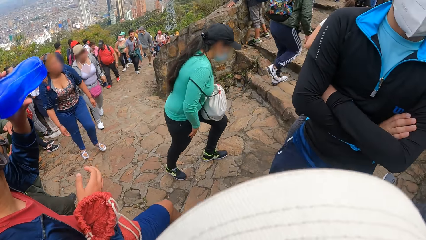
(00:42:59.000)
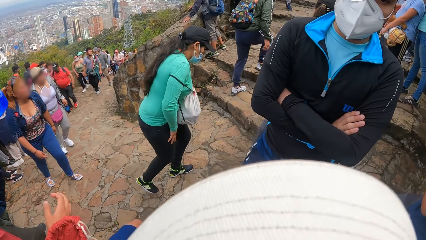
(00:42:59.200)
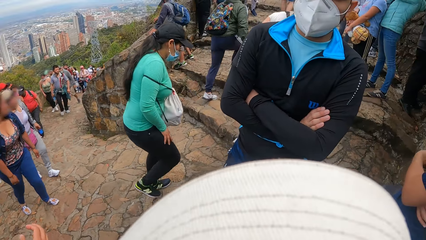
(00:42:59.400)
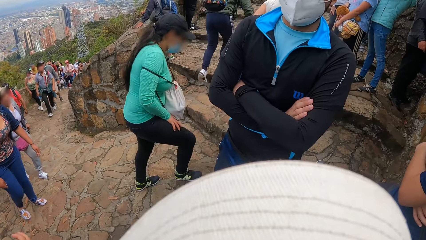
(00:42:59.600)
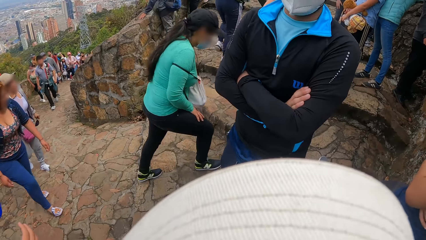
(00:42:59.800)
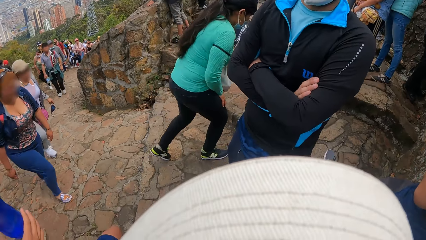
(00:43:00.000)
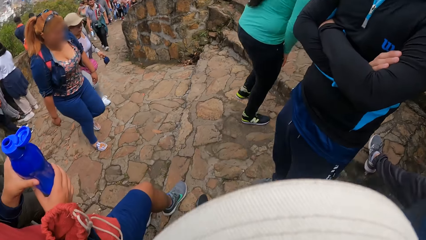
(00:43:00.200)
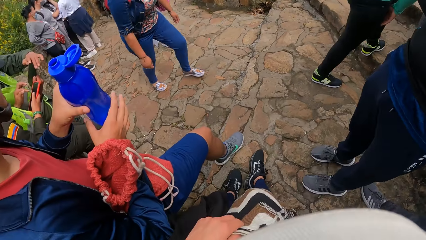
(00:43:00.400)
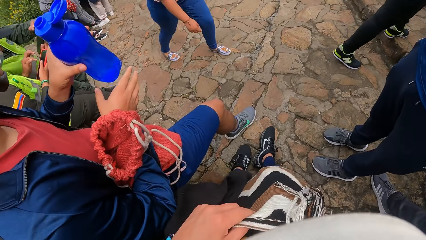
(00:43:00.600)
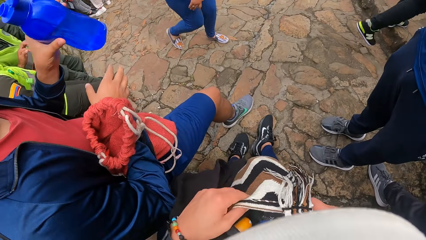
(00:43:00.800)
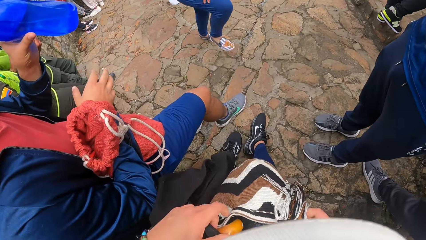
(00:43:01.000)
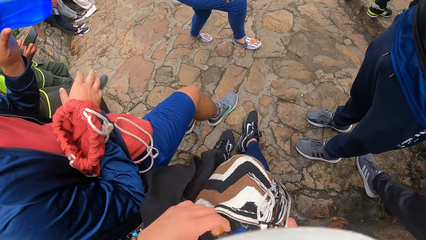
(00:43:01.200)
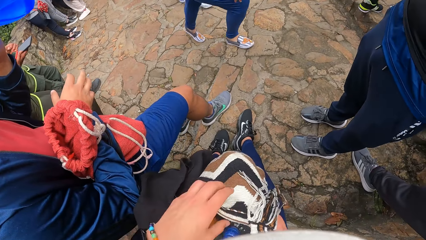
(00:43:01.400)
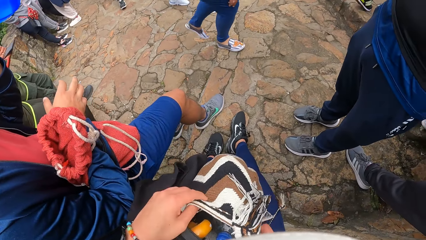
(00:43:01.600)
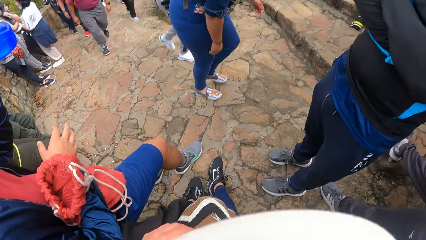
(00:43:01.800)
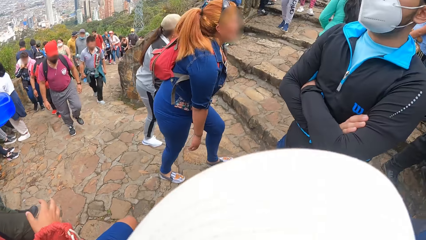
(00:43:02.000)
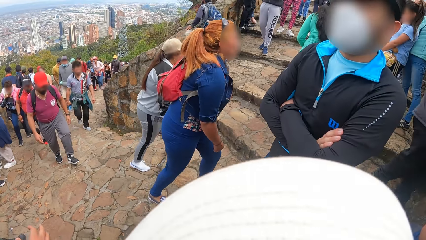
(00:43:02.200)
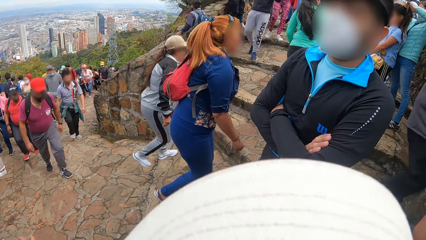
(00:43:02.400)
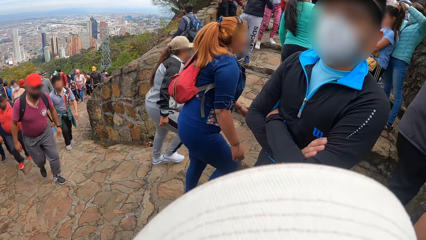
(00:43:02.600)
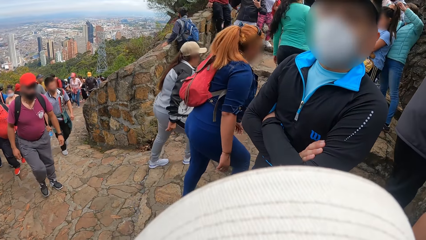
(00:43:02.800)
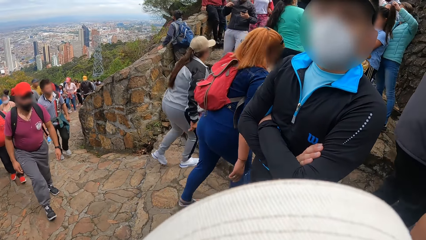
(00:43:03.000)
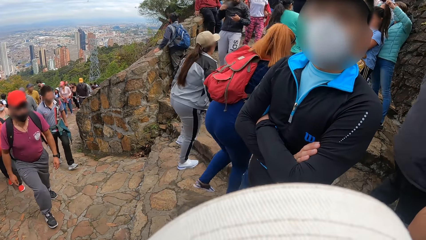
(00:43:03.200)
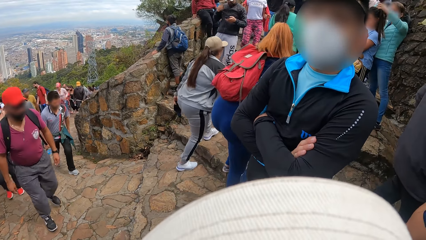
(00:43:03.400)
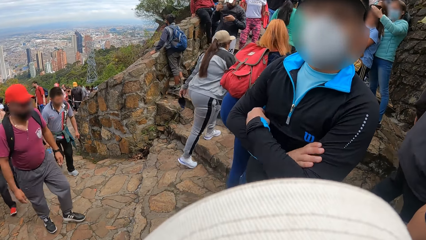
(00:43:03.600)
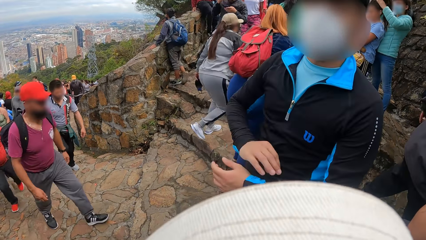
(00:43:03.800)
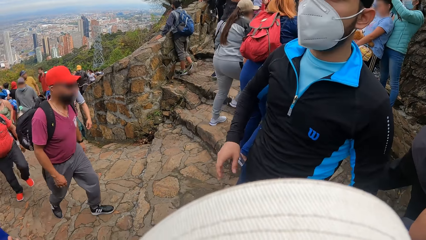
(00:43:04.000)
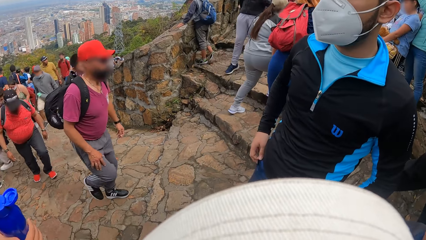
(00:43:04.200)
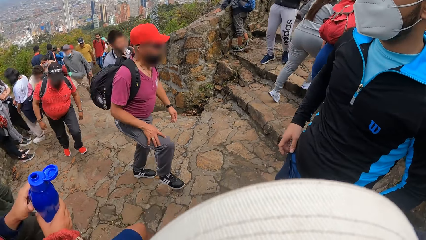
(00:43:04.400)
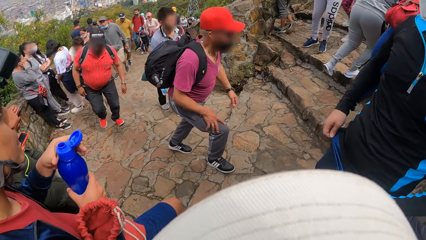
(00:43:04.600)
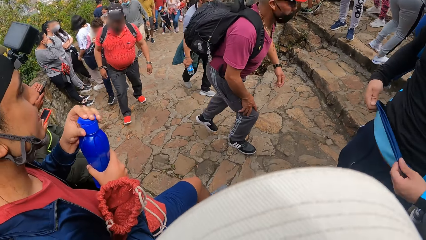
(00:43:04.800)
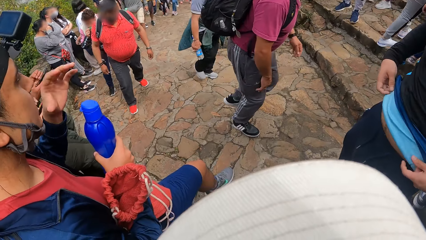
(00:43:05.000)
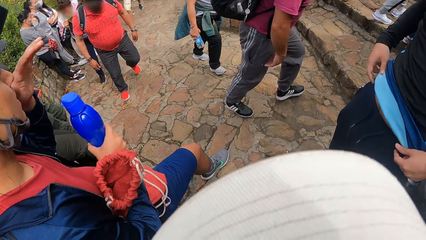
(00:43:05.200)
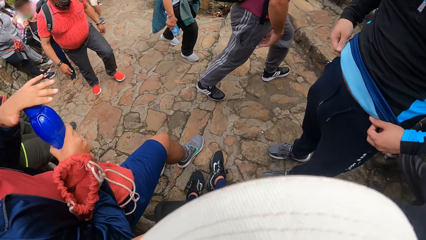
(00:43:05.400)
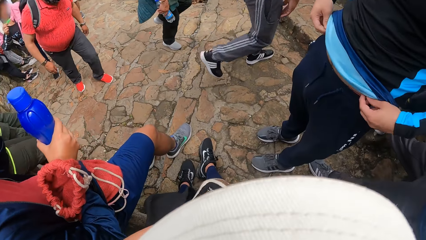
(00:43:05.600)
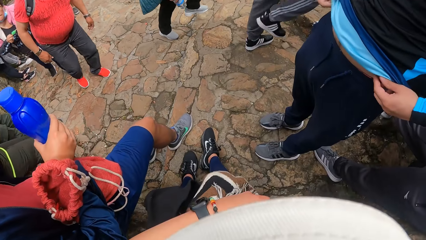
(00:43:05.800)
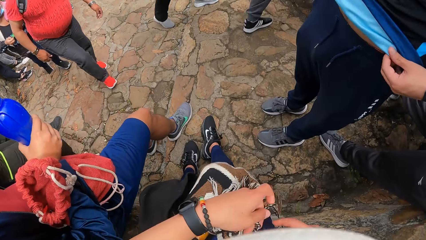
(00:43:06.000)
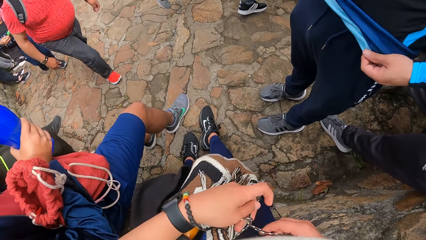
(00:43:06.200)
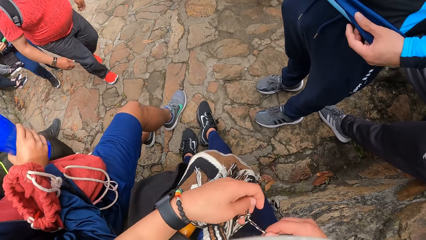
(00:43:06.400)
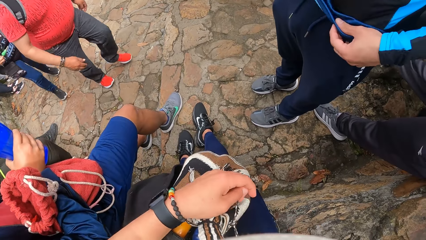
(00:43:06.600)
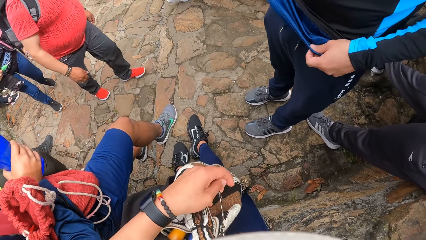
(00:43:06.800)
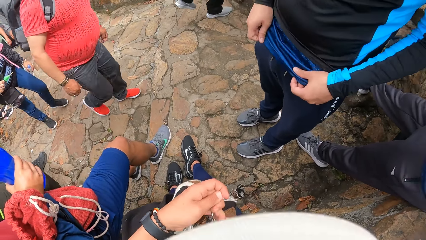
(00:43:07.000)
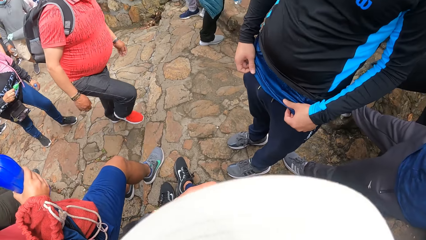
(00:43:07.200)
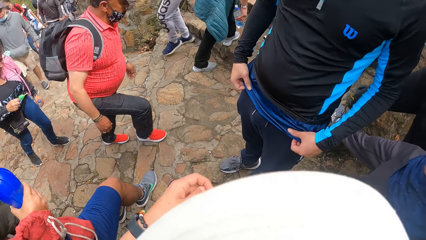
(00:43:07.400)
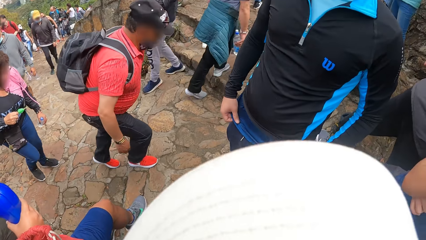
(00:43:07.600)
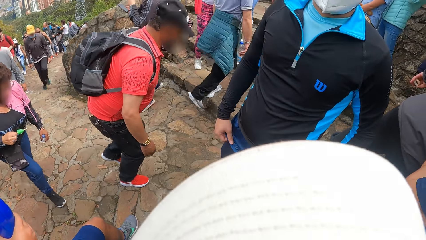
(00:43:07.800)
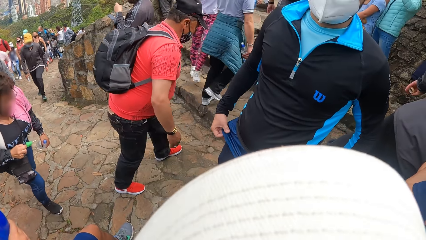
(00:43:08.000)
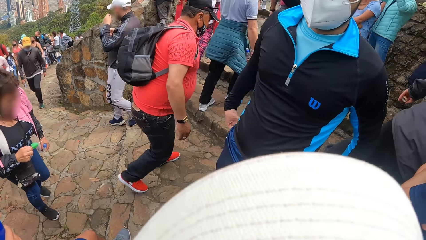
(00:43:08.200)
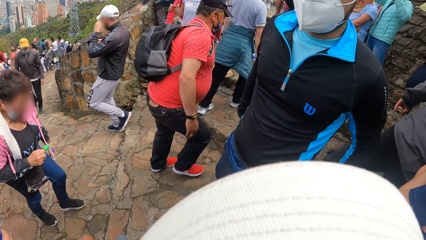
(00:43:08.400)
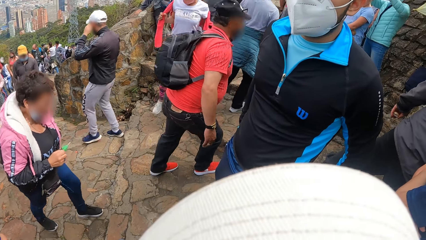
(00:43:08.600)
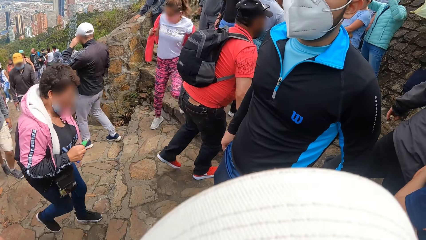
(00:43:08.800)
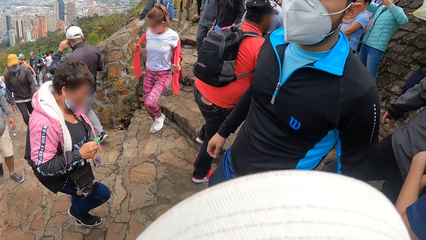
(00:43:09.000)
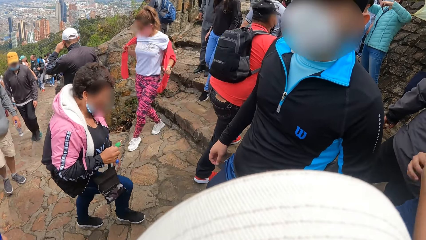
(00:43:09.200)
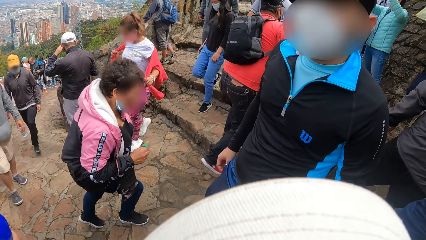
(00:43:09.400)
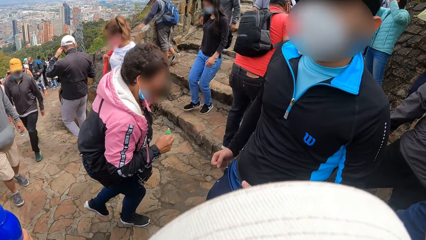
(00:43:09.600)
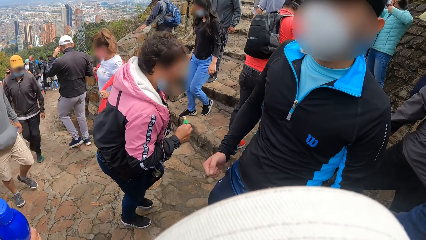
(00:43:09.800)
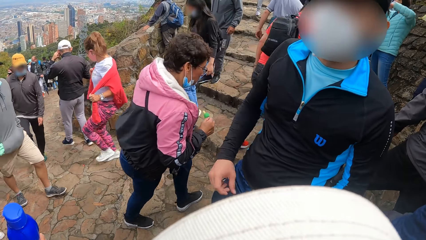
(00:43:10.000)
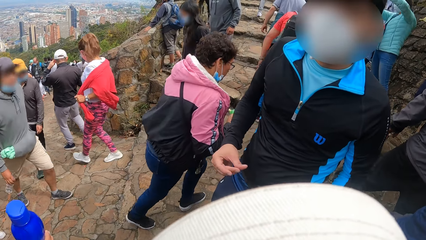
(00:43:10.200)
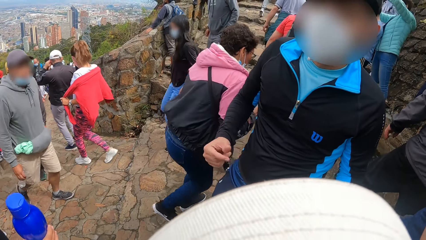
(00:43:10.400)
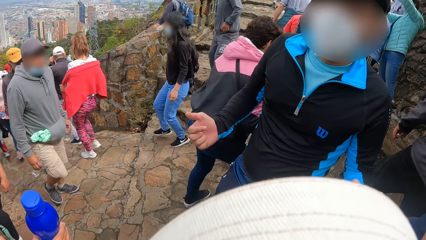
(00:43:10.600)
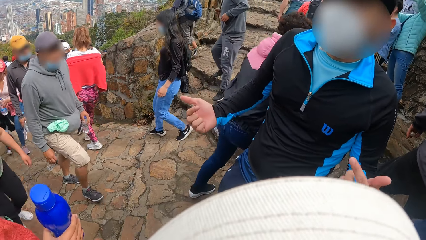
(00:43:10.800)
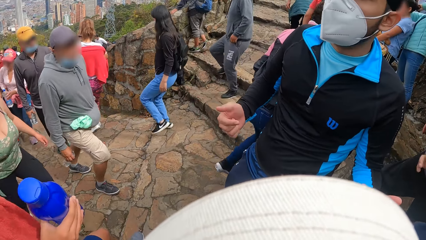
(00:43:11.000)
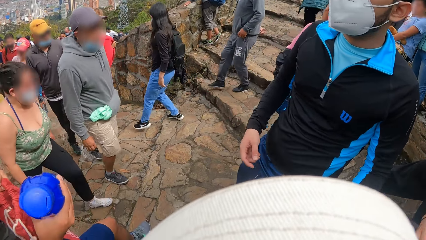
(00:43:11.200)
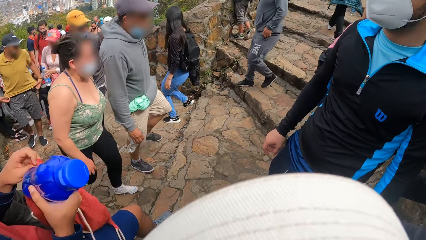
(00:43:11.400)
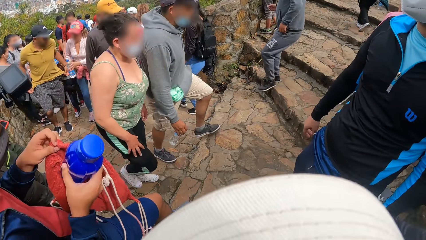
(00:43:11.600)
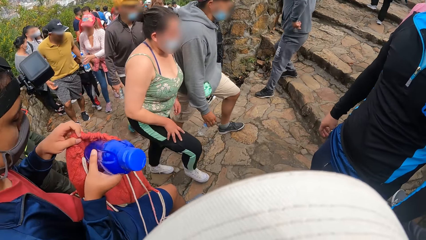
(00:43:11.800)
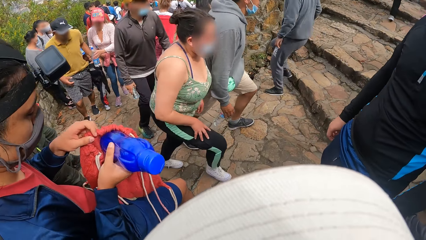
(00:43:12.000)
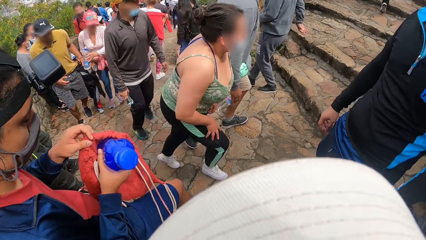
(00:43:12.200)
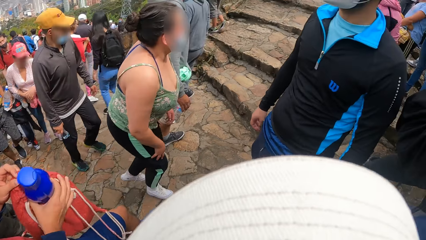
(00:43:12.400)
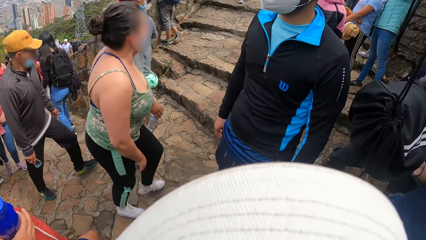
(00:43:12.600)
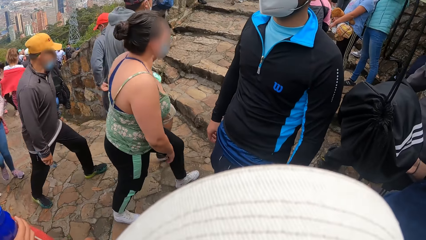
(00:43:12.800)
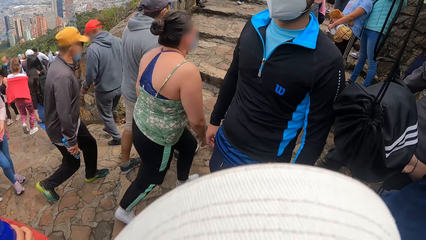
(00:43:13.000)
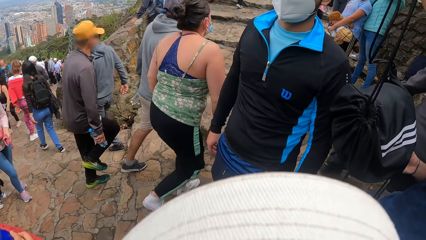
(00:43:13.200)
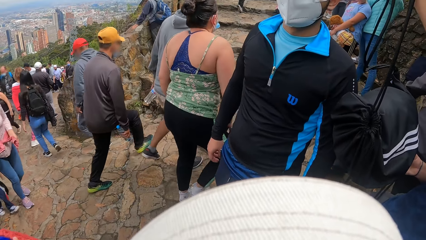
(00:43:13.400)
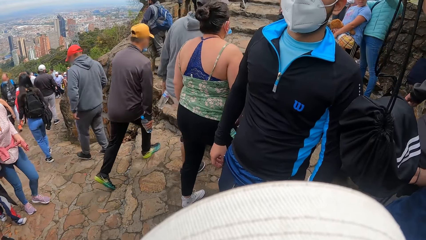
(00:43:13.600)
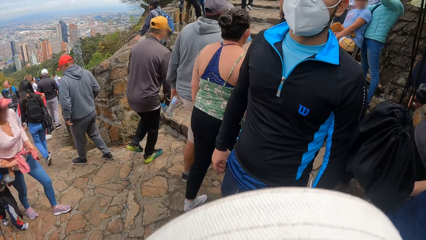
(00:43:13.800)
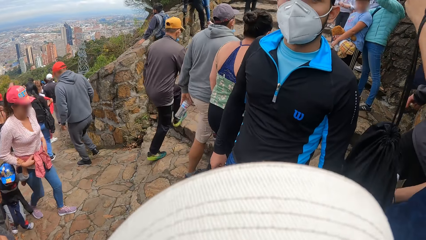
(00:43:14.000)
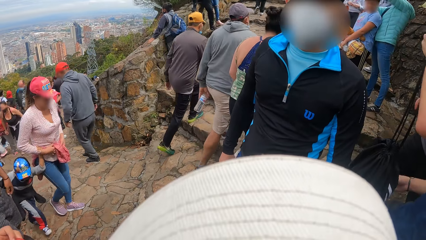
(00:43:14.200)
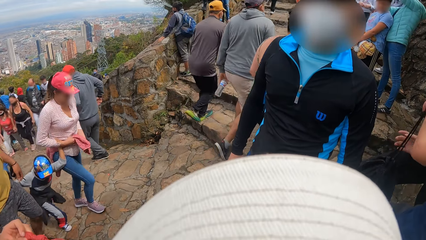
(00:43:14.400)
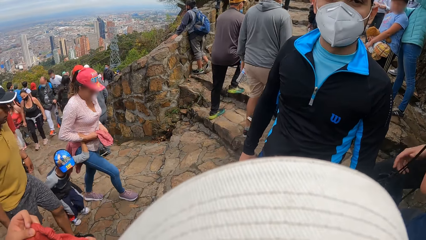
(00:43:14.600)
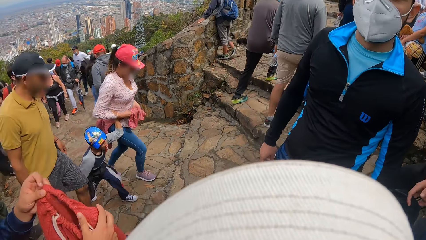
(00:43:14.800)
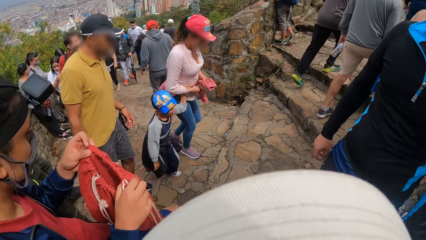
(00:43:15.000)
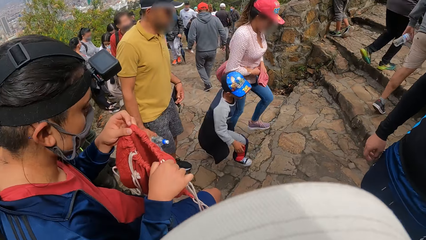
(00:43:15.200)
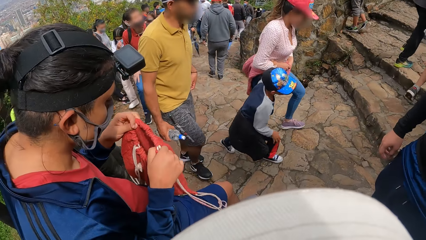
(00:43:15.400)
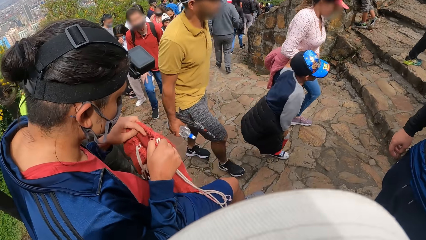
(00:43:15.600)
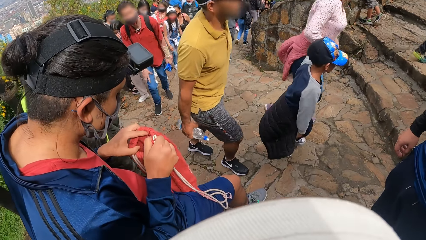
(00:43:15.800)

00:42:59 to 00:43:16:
The camera wearer looks around. He adjusts the bag with both hands. He closes the bag. A man drinks water from the water bottle in his left hand. The camera wearer looks around. Another man pulls at a sport top with both hands. The first man closes the lid of the water bottle in his right hand with his left hand. The camera wearer tightens the bag with the strap in his left hand. He tightens the bag with the strap in his right hand. The first man puts the water bottle in his right hand into the knapsack in his left hand. A third man holds the knapsack strap with his right hand. The camera wearer looks around. The third man carries the knapsack on his left hand.
